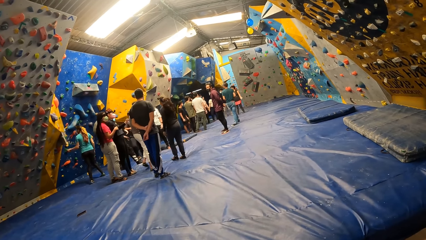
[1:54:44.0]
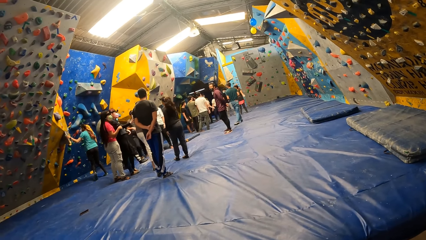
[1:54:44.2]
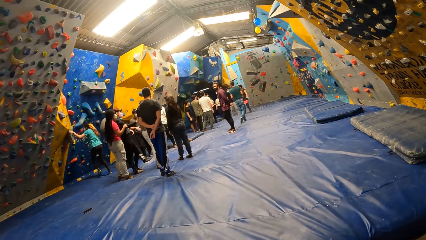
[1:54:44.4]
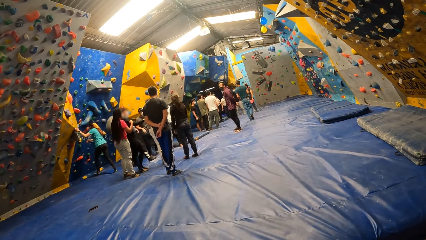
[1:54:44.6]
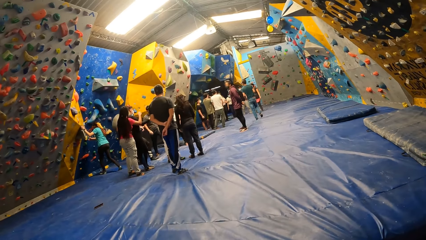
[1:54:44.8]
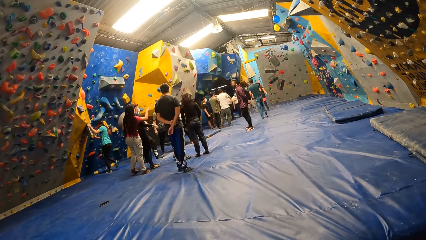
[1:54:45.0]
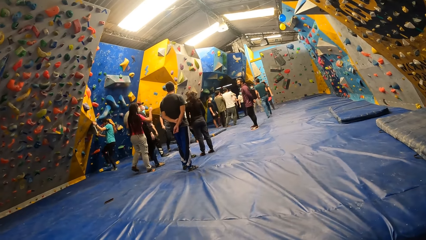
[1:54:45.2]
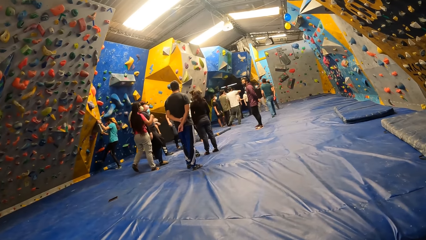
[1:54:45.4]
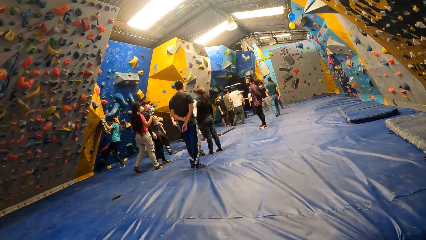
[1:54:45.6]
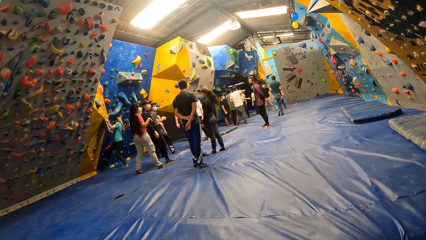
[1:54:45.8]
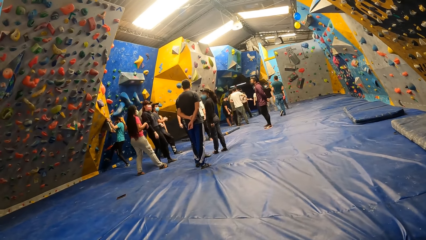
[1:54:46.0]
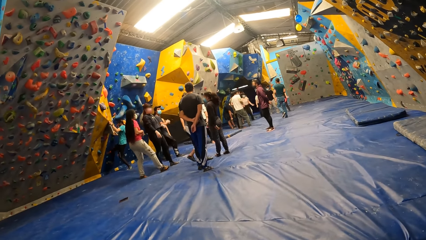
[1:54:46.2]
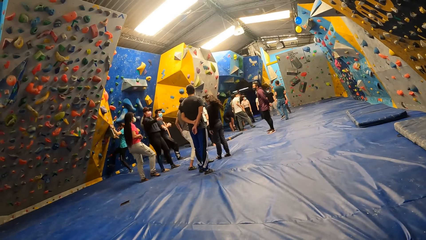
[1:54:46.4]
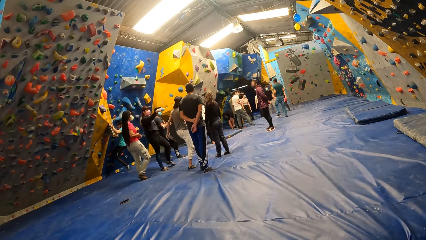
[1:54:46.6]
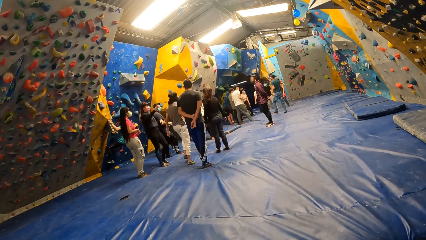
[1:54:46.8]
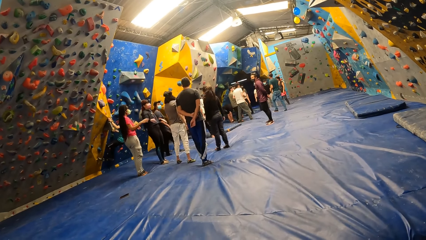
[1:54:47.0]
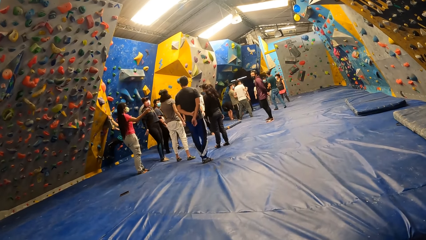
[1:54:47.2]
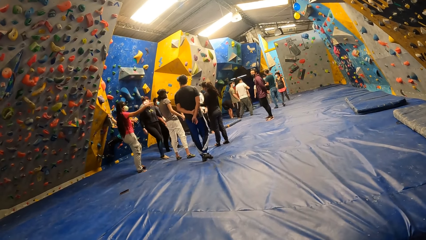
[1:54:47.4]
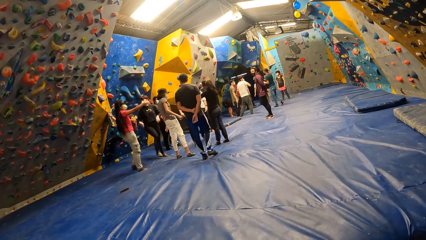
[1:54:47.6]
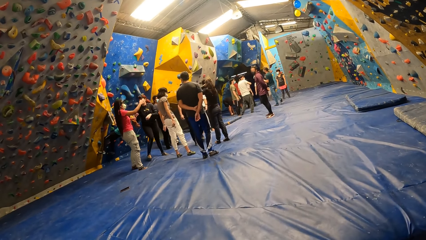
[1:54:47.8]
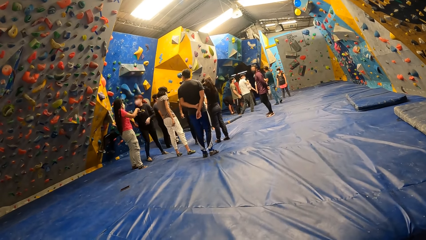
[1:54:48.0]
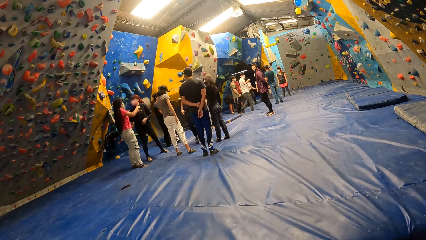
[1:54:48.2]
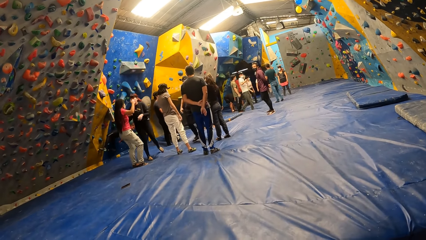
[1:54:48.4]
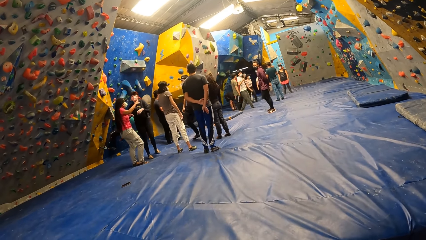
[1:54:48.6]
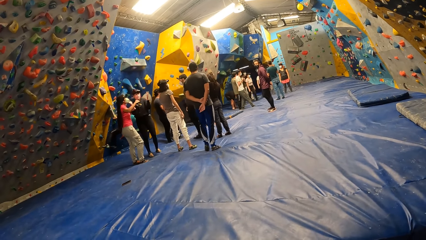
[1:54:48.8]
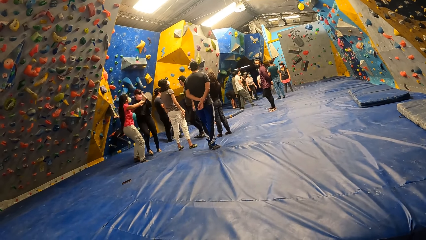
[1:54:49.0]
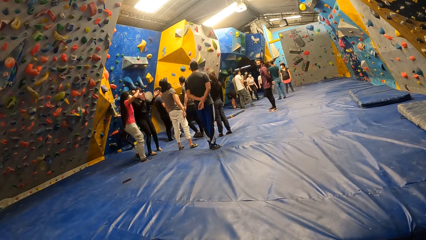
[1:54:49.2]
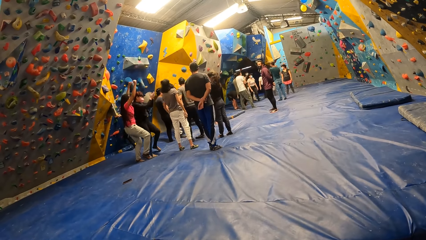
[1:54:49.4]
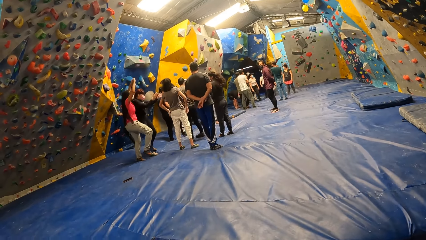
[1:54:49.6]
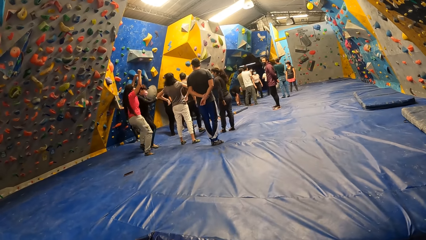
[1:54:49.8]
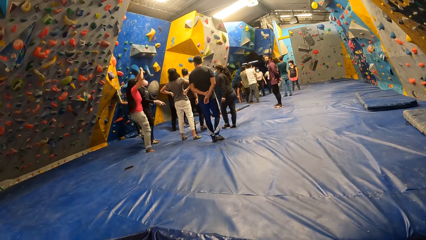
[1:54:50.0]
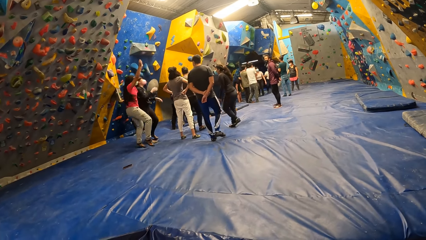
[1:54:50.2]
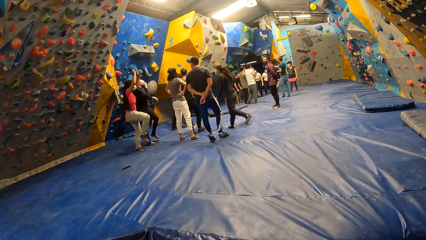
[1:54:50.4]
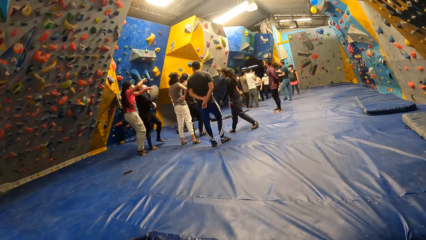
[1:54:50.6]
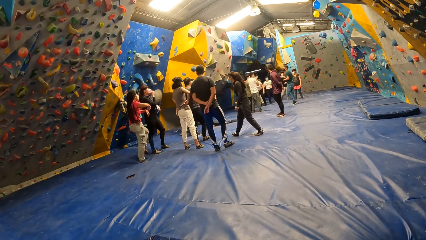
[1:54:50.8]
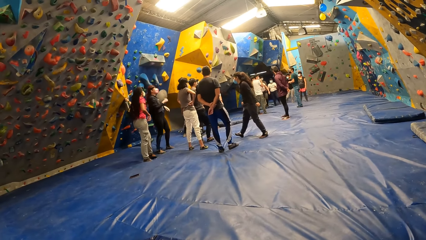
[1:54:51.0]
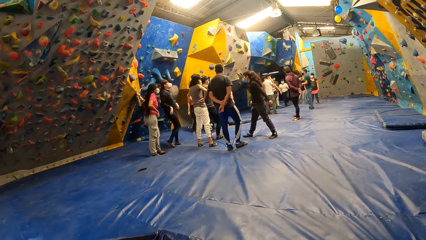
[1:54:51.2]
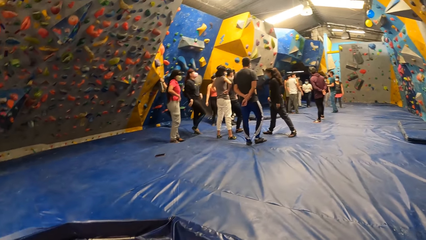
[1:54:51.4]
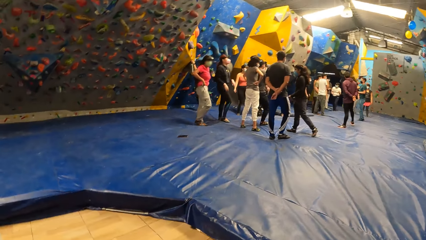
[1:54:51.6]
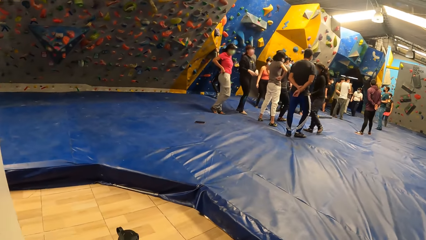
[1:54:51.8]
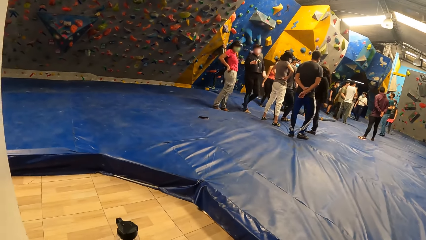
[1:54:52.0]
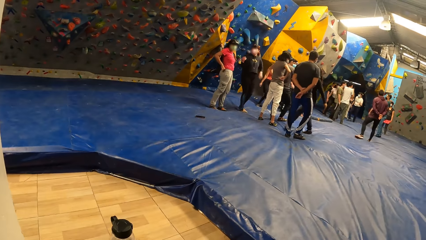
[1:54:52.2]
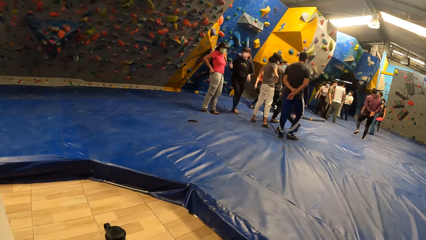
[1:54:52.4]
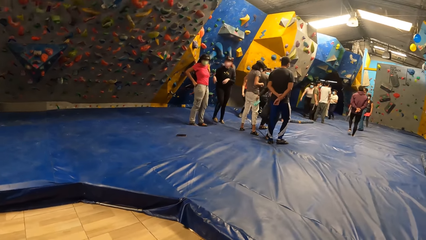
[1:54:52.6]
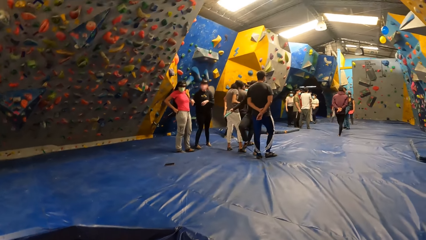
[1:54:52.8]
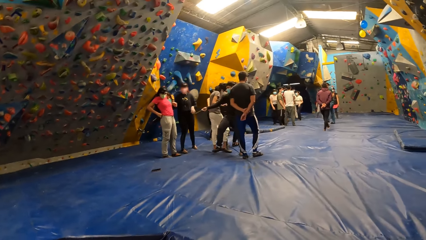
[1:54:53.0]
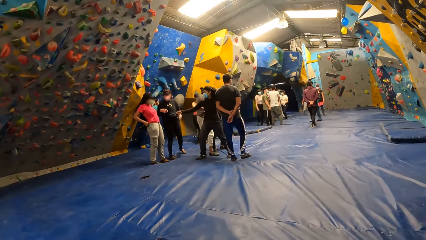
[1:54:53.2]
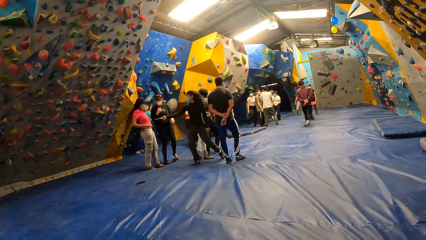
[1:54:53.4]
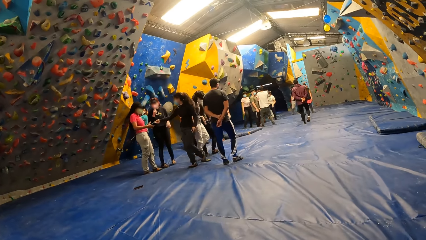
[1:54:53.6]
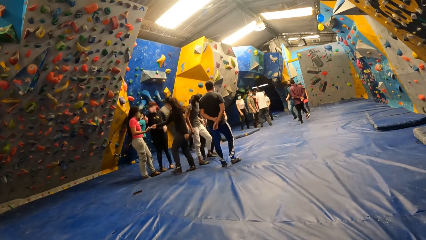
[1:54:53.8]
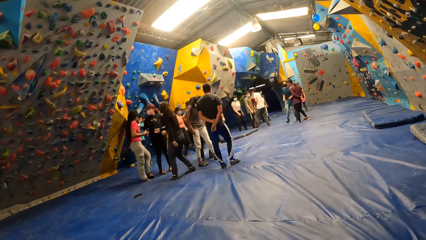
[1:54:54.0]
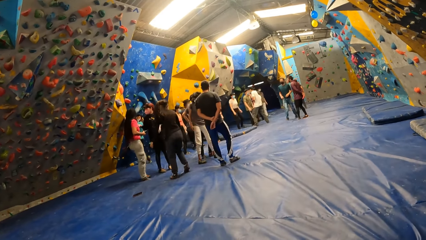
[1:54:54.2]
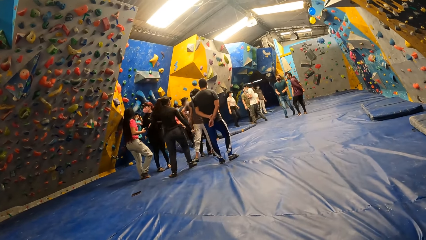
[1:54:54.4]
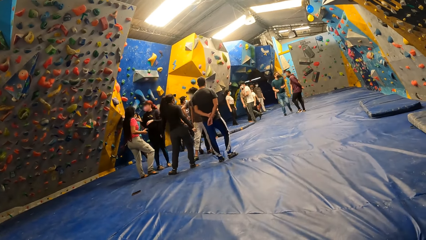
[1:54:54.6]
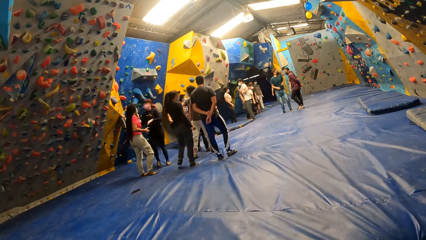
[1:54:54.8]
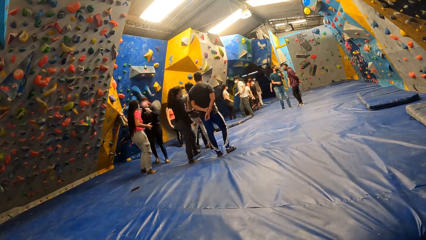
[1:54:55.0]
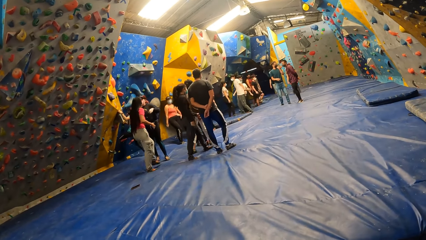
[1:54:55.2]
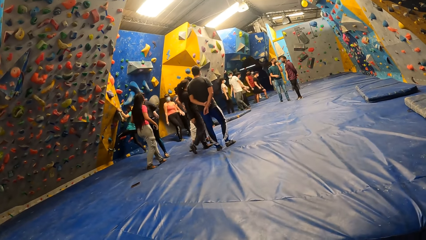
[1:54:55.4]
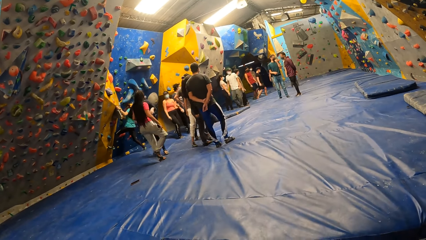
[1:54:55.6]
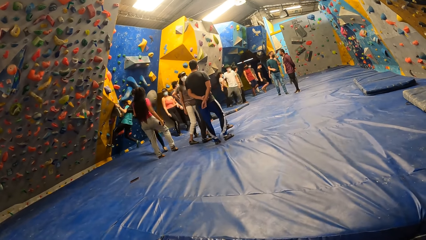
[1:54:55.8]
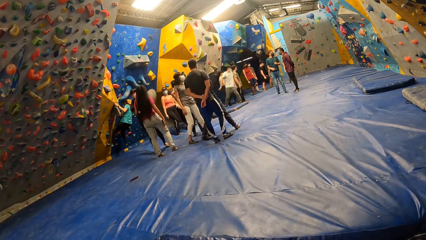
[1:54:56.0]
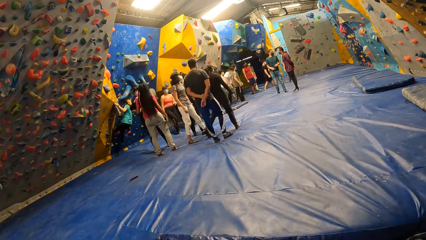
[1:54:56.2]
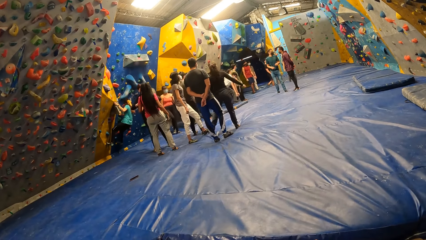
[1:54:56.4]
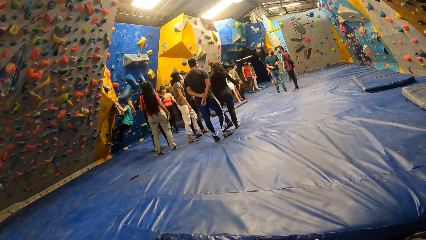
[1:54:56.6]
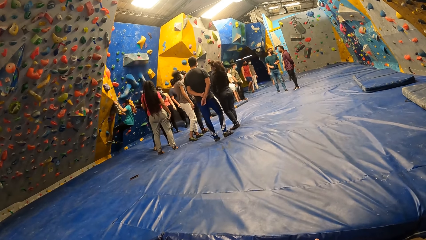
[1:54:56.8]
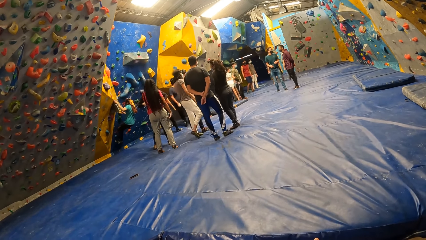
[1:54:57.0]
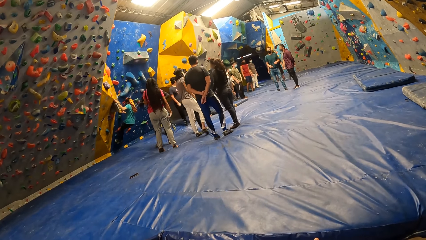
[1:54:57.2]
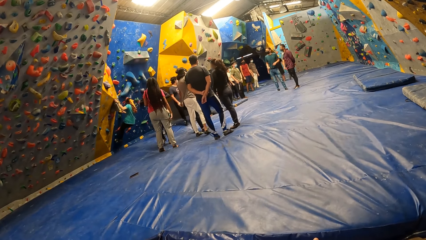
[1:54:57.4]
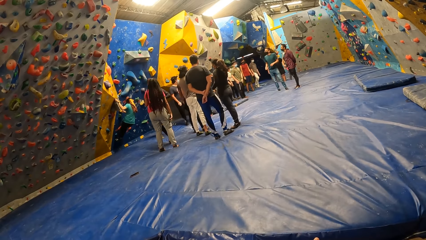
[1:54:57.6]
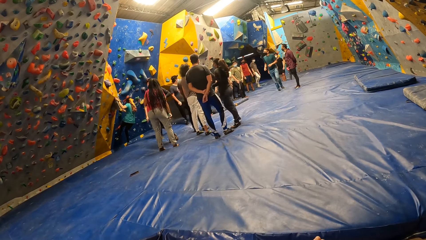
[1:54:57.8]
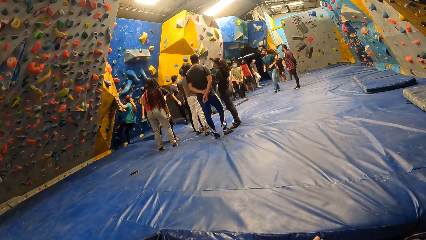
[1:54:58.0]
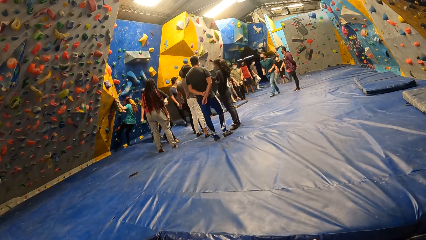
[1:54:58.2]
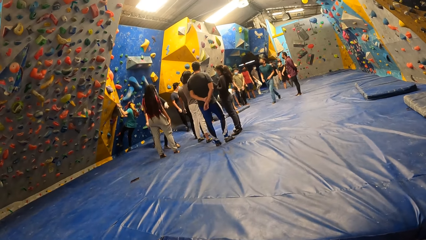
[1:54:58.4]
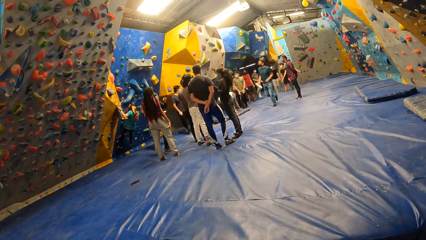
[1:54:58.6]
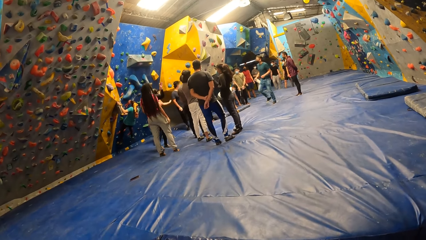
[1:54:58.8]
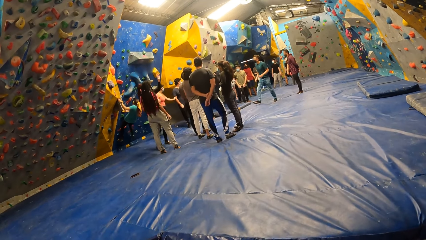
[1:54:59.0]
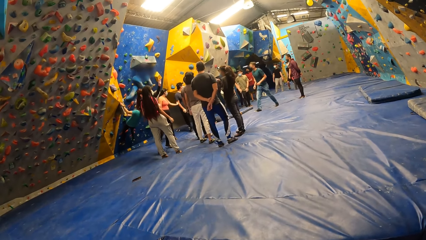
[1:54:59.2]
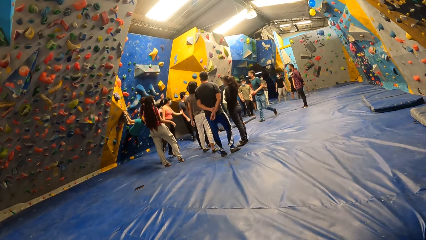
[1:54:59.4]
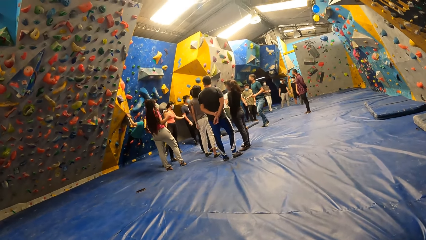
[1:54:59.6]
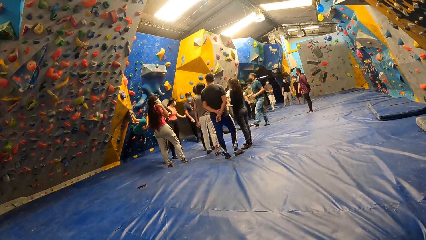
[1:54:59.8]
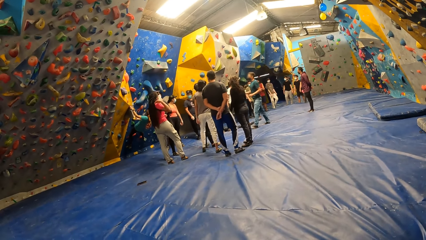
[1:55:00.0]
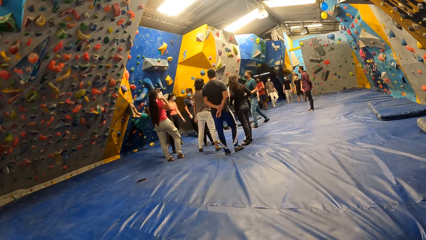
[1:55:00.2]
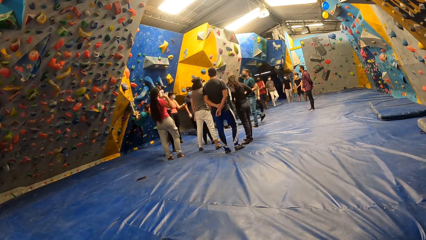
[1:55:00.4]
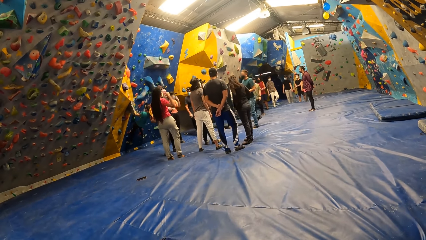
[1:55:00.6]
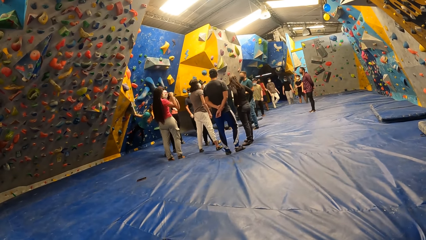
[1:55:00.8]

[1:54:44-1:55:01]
The woman climbs the wall. The woman comes down onto the foam landing. The woman climbs the wall. Another woman stretches a phone towards a third woman with her right hand. The third woman collects the phone from the other woman with her right hand. The first woman drops her right foot on the foam landing.
